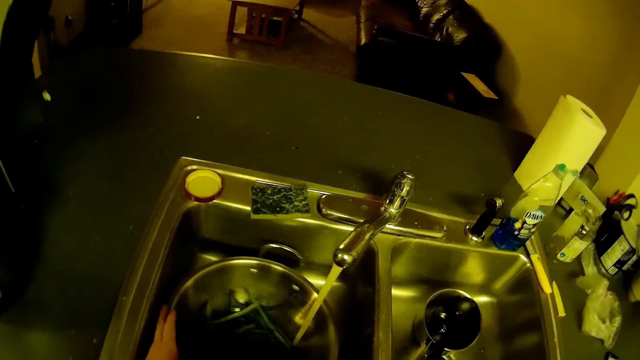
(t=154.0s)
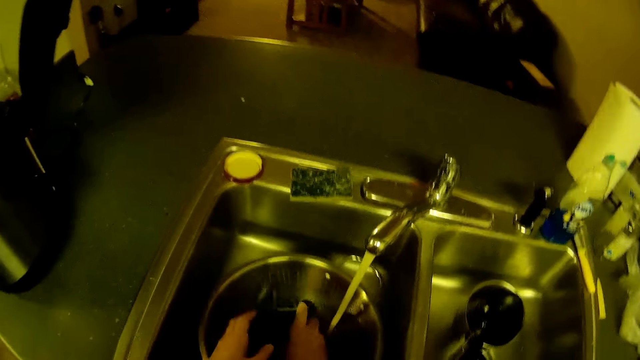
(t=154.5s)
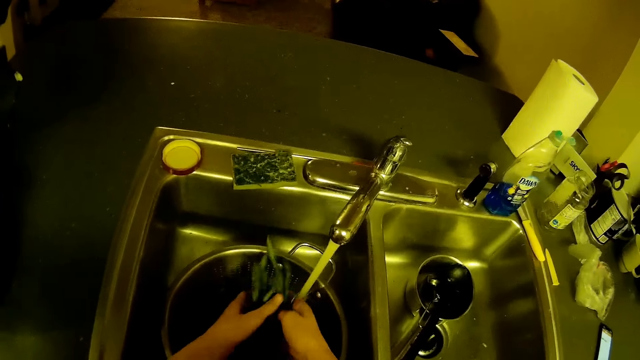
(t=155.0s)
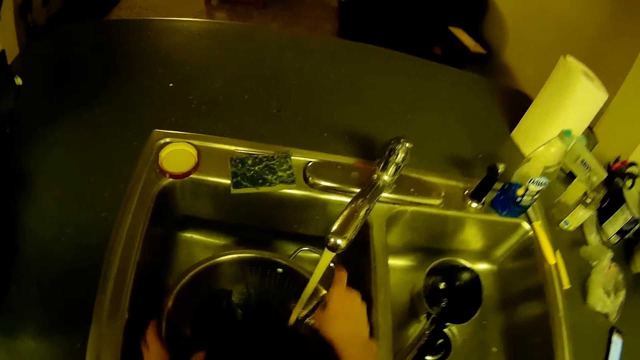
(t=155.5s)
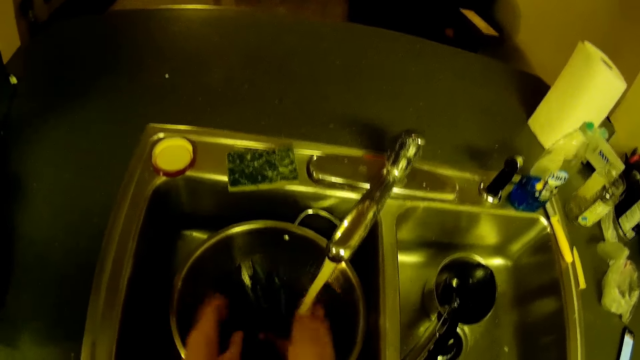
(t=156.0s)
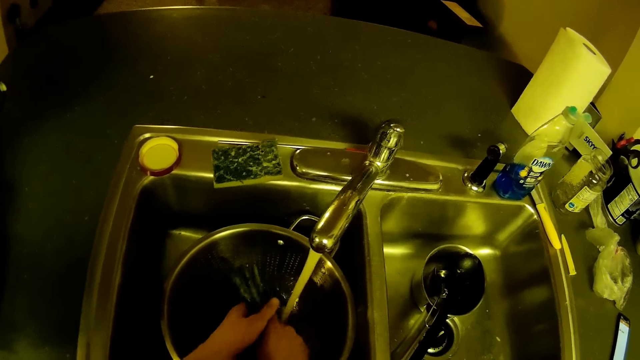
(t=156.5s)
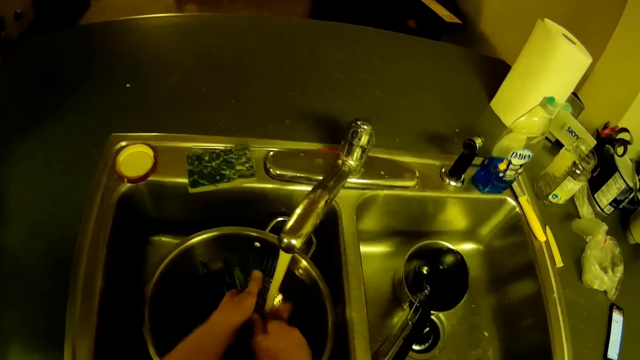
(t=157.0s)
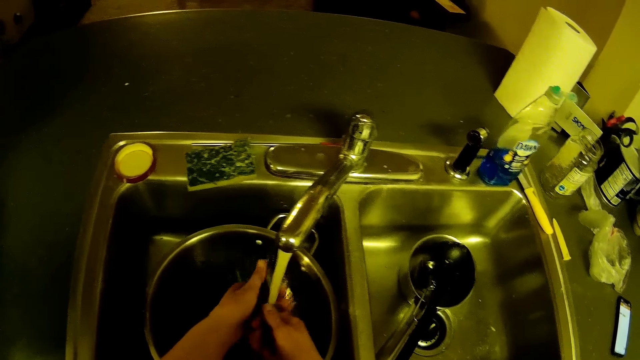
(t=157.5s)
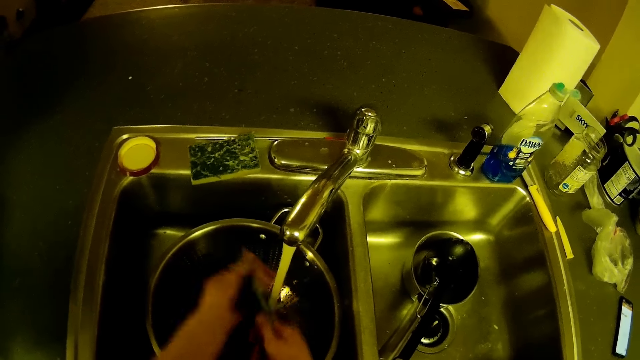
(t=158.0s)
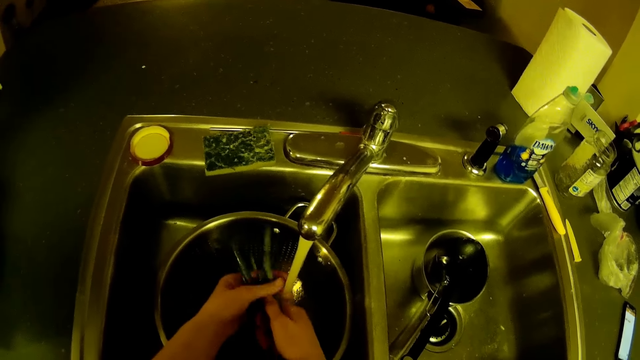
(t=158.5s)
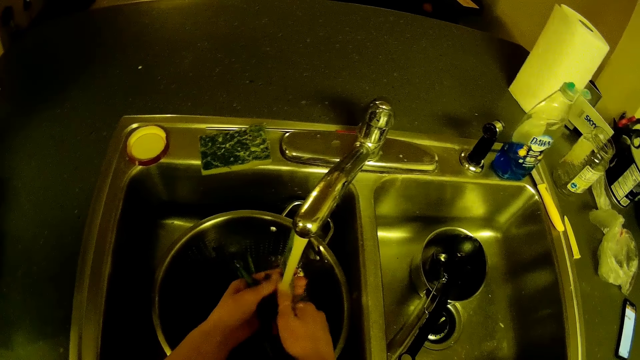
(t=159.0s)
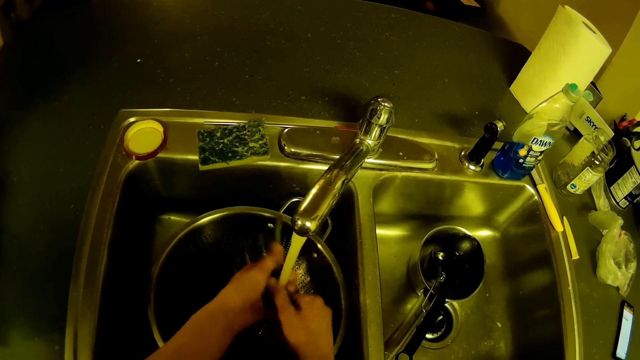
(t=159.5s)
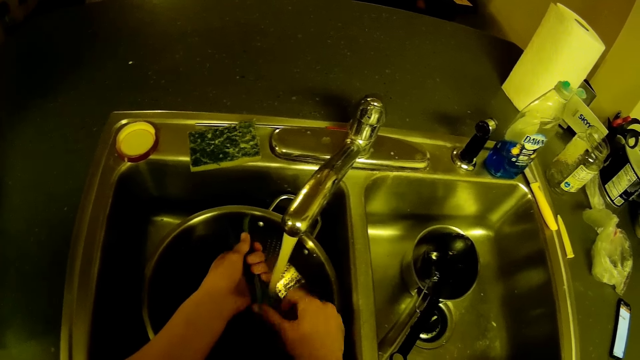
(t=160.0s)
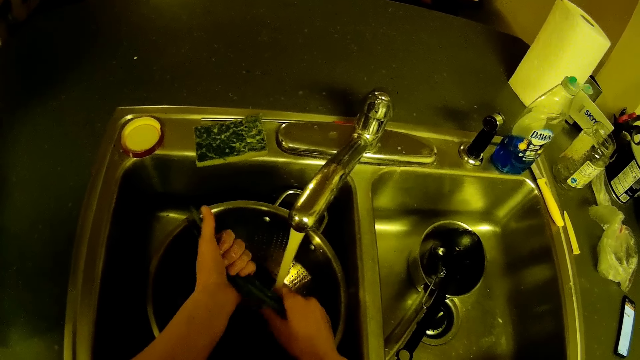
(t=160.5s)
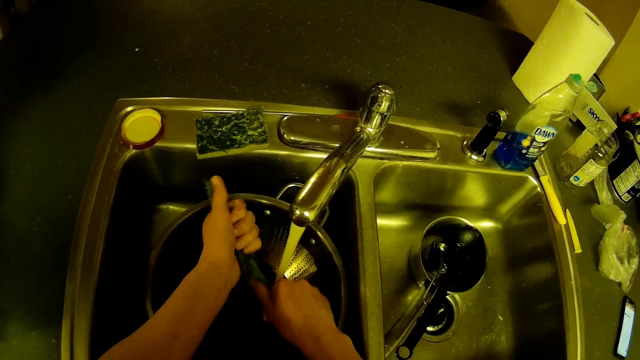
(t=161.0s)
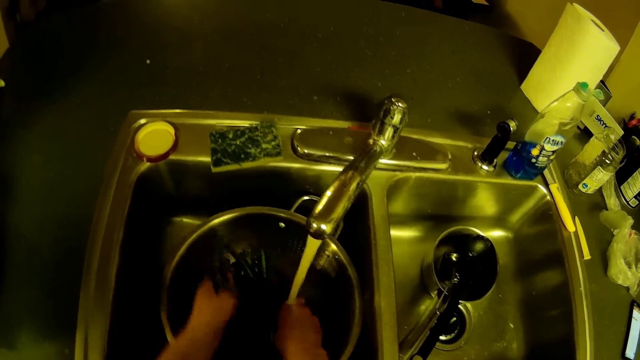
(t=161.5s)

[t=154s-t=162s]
The camera wearer adjusts the sieve in the kitchen sink with both hands. He washes the green peas with both hands. He adjusts the sieve in the kitchen sink with both hands. He washes the green peas with both hands.

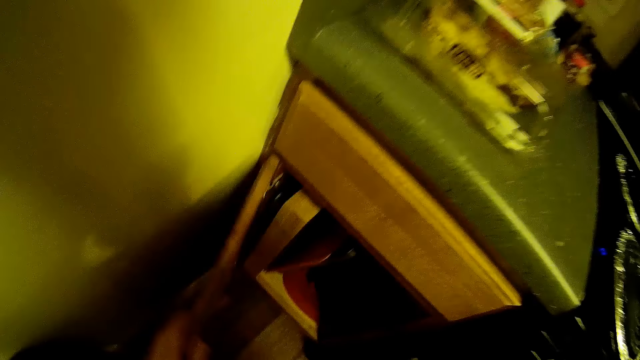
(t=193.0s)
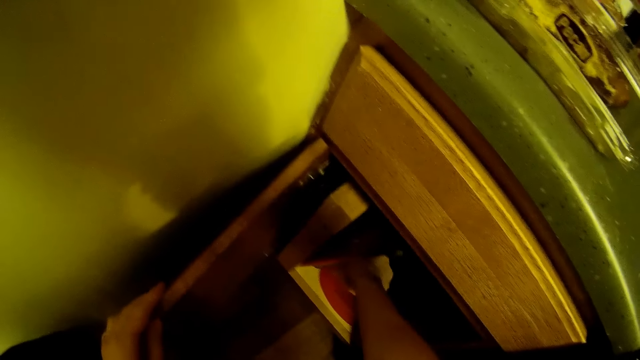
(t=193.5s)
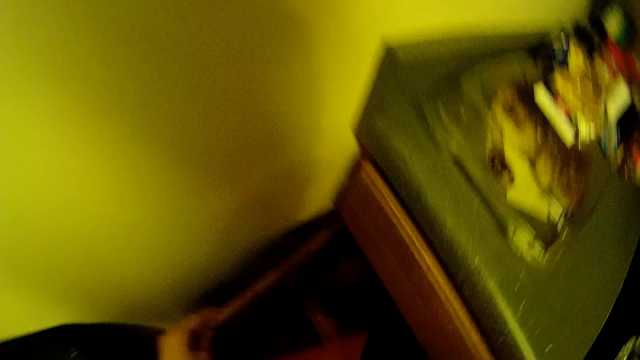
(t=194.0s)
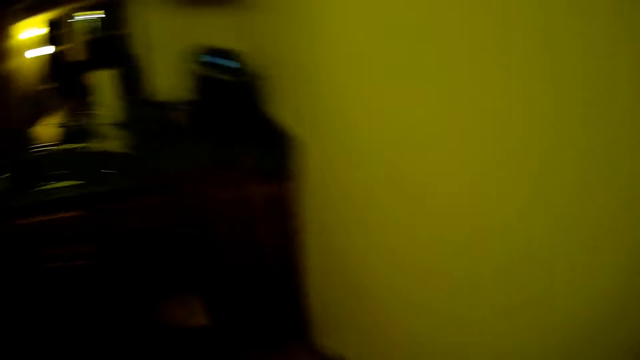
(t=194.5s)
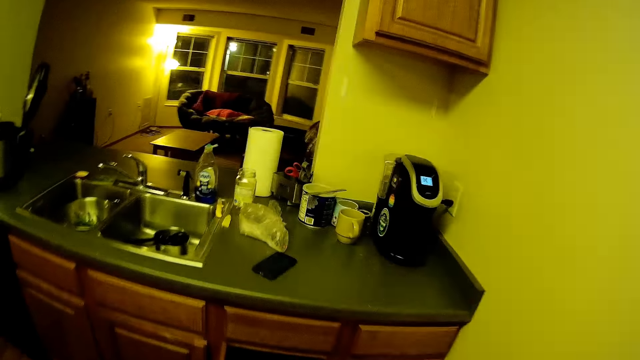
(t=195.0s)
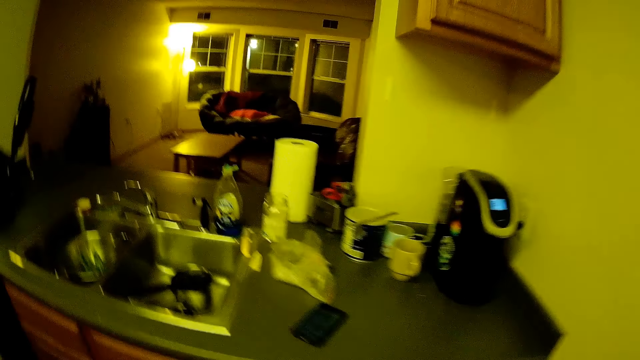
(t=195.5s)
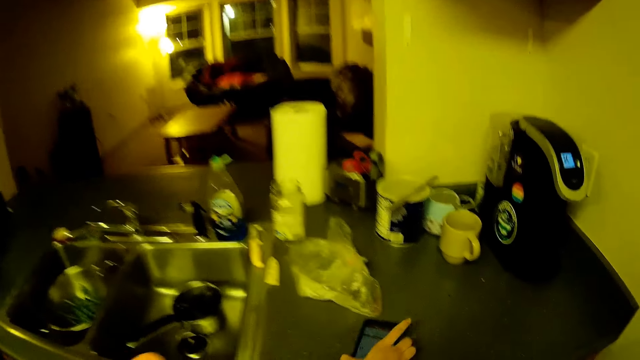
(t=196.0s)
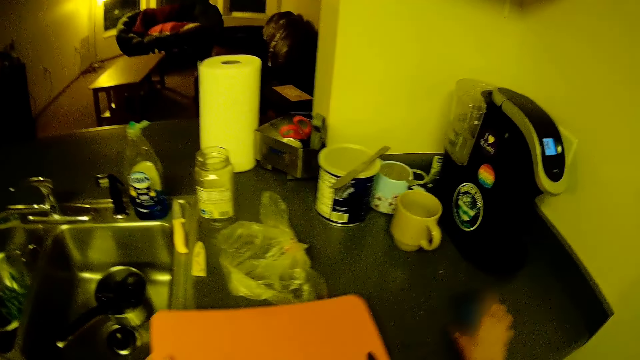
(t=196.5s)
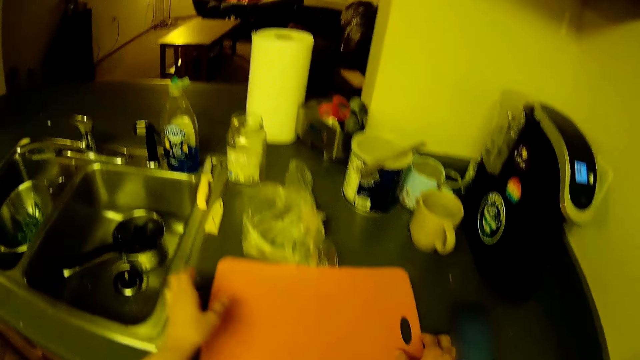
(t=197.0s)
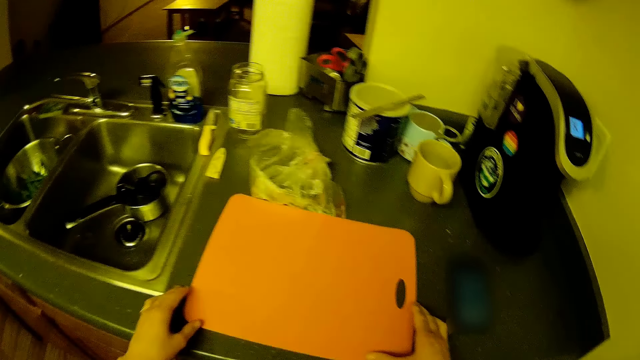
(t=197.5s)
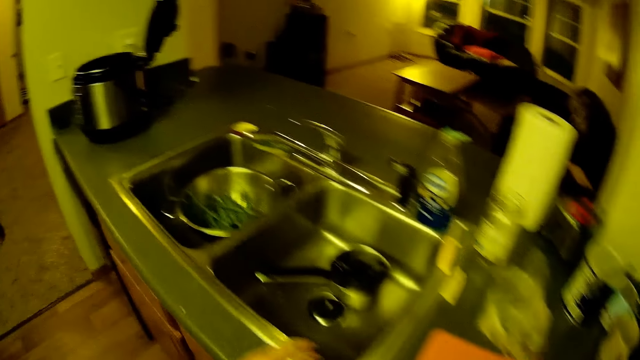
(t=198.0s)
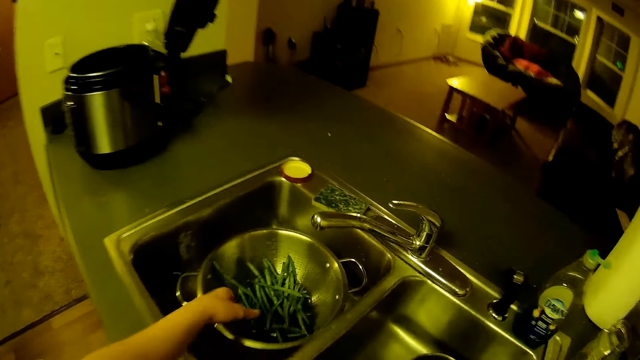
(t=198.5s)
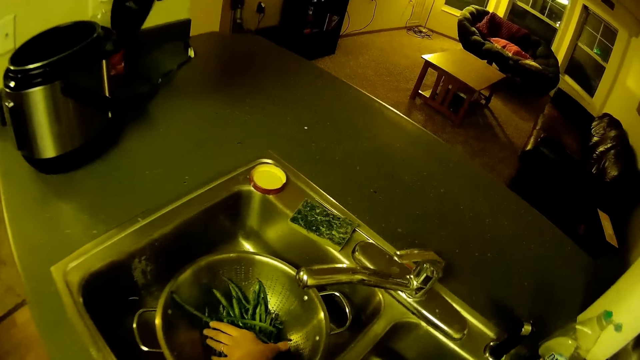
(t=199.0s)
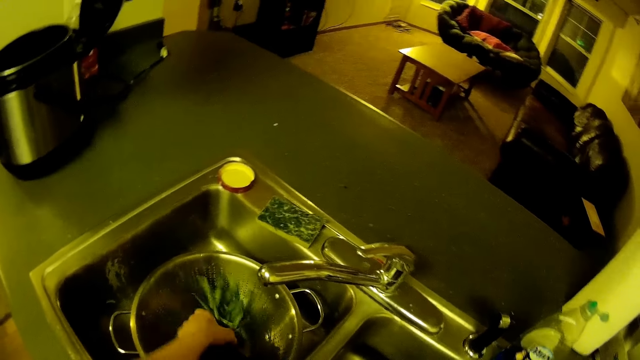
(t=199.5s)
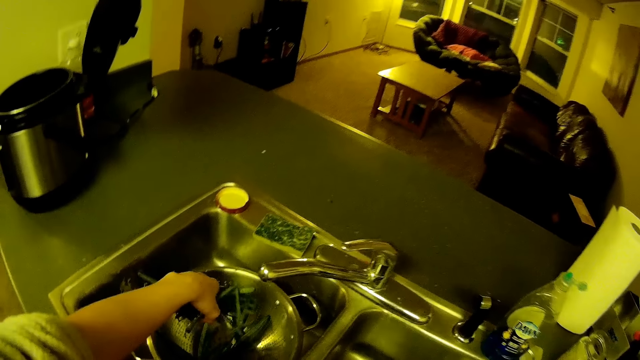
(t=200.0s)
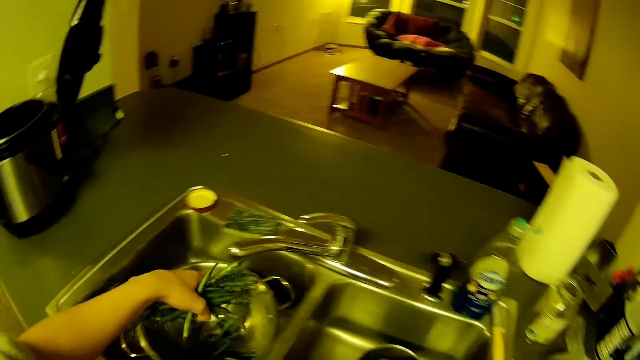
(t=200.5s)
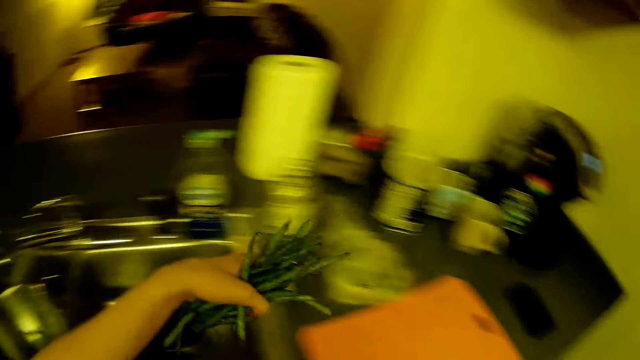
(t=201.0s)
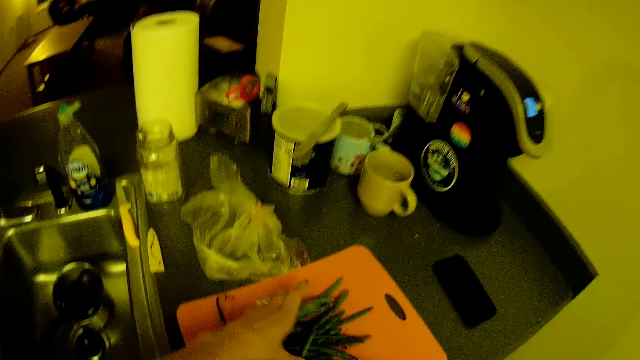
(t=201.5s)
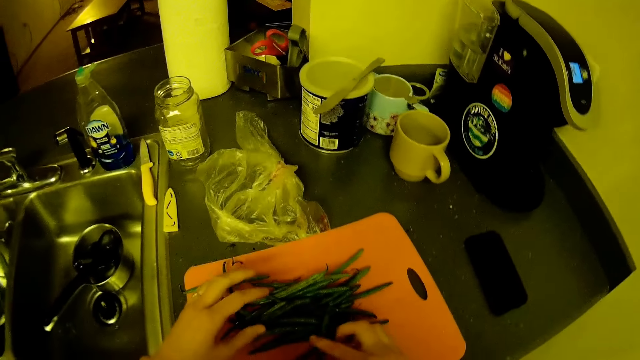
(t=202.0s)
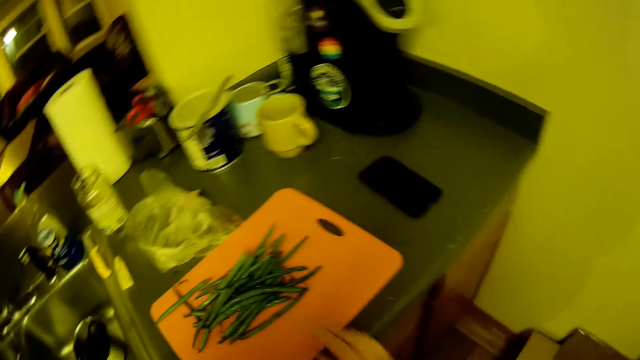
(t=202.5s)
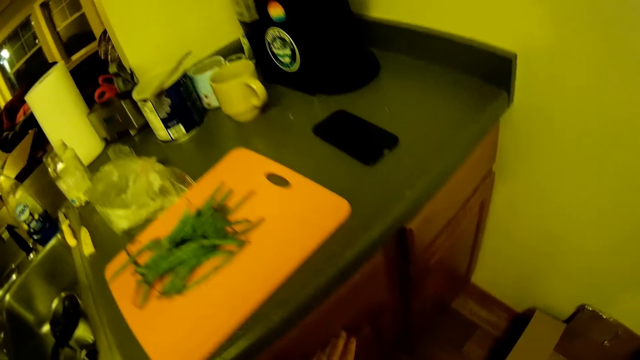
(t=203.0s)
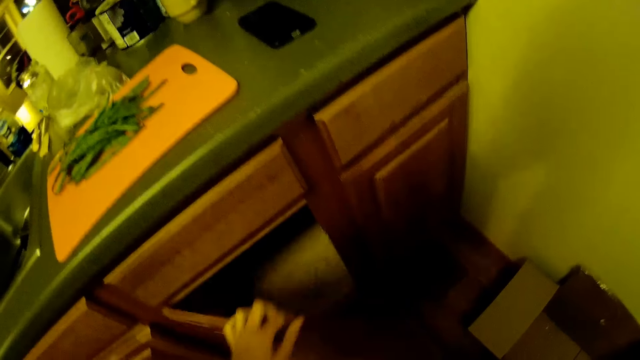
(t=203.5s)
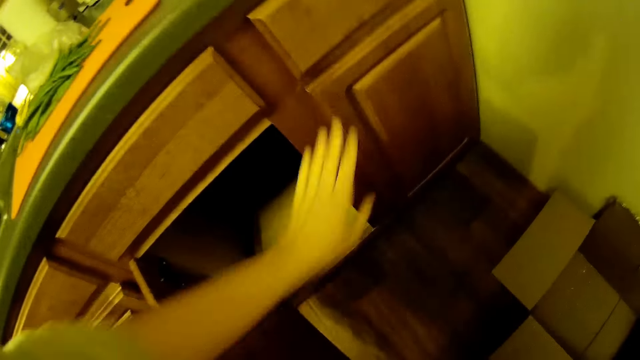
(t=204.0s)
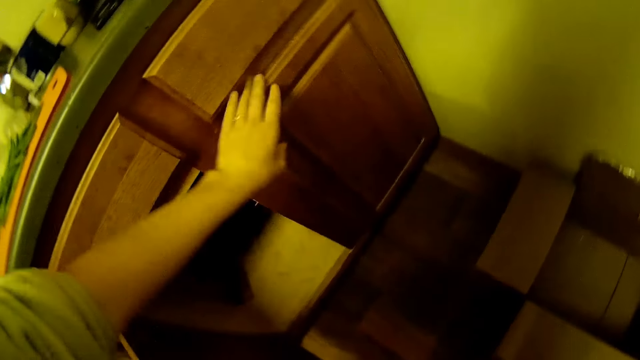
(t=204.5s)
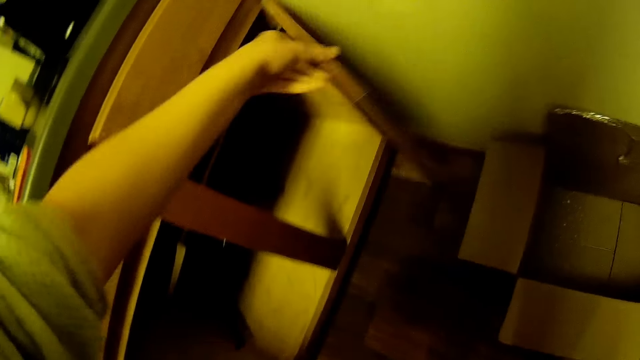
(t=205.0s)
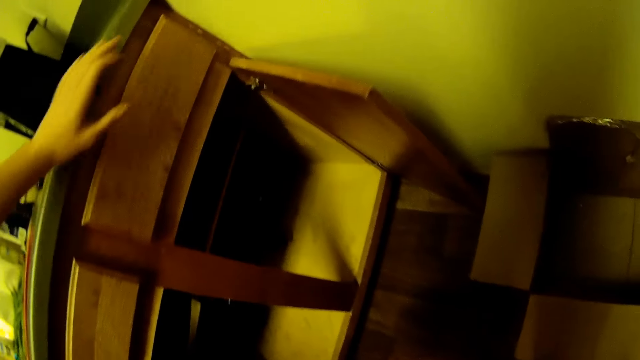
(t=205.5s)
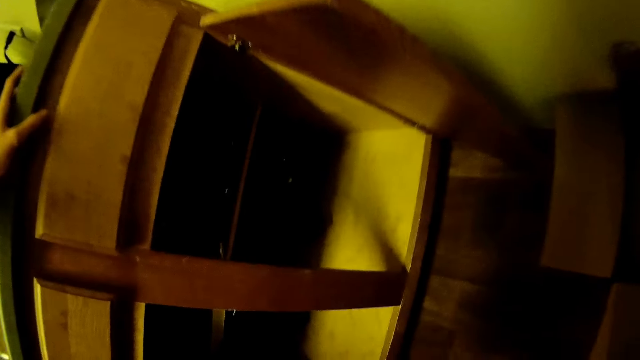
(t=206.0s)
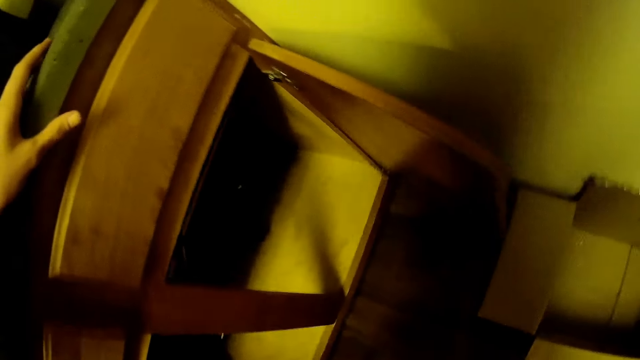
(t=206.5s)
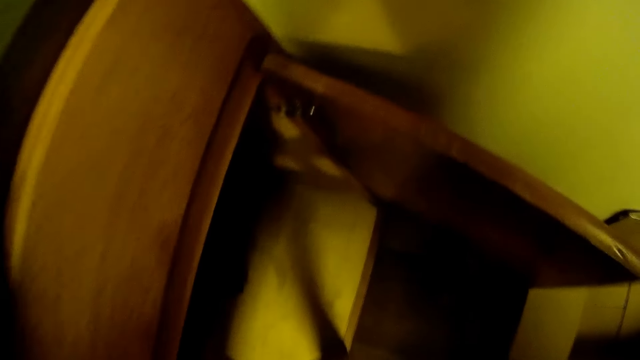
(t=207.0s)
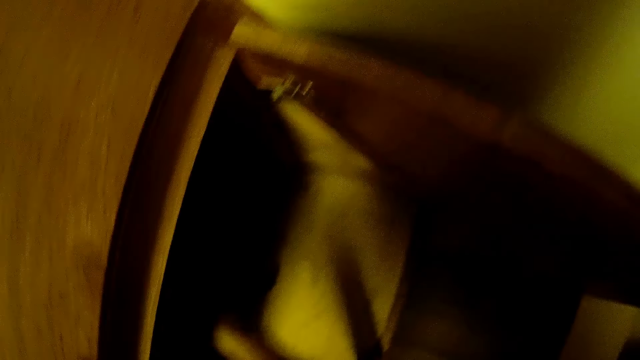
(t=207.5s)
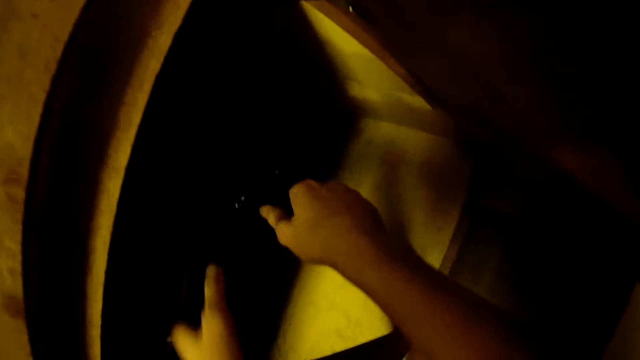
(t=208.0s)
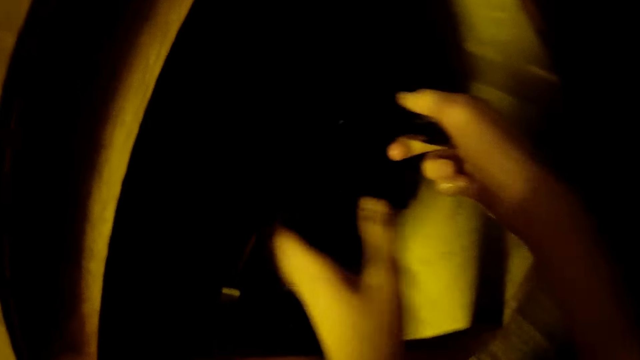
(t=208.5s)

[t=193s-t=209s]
The camera wearer opens a cupboard with his left hand. He brings out a cutting board from the cupboard with his right hand. He adjusts the phone on the kitchen slab with his right hand. He drops the cutting board on the kitchen slab. He takes some green peas from the sieve in the kitchen sink with his left hand. He pours the green peas in his left hand on the cutting board. He opens a cupboard or drawer with his left hand. He opens the cupboard or drawer with his left hand again. He adjusts the pots in the cupboard with both hands.
